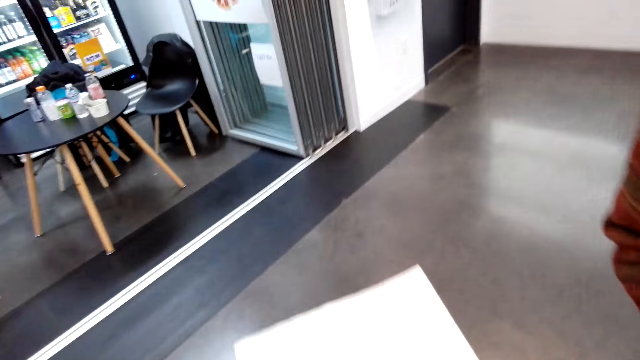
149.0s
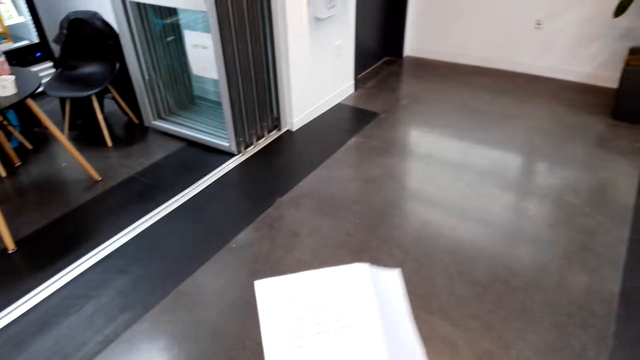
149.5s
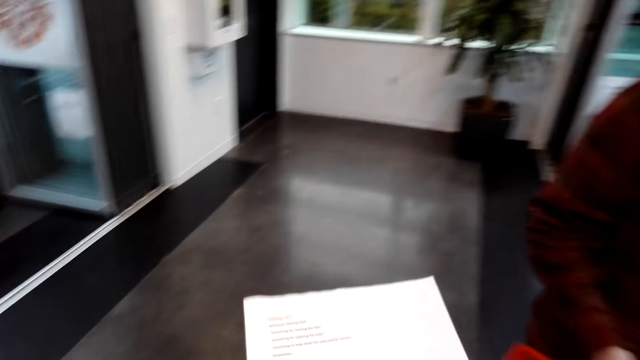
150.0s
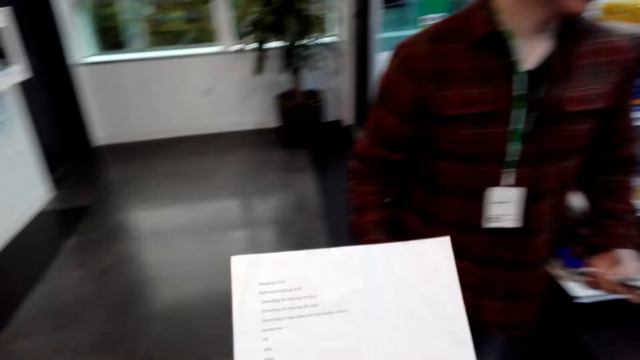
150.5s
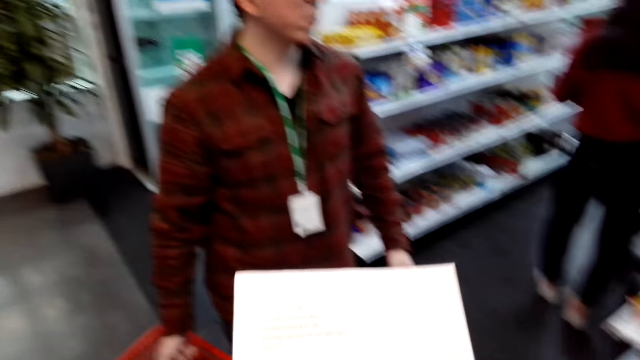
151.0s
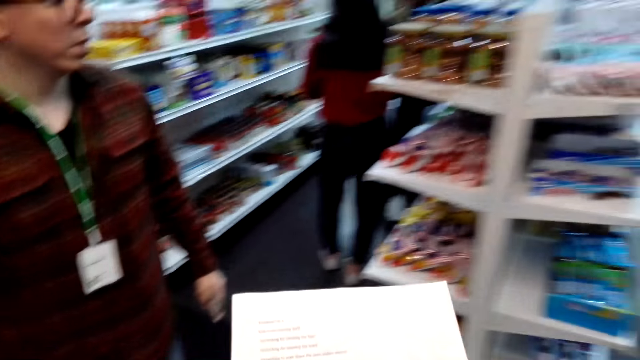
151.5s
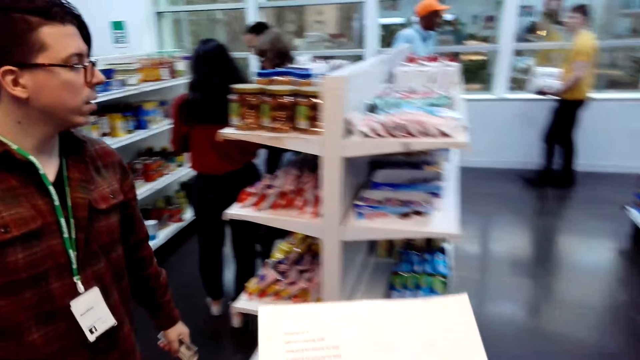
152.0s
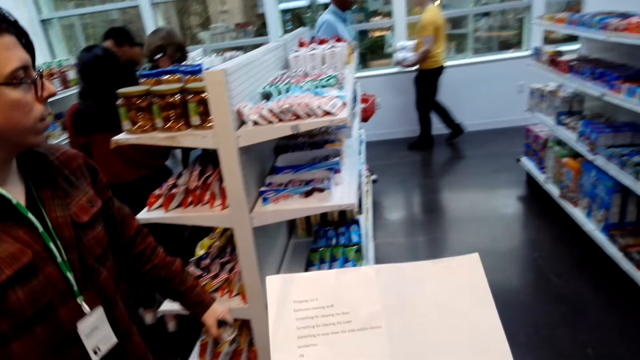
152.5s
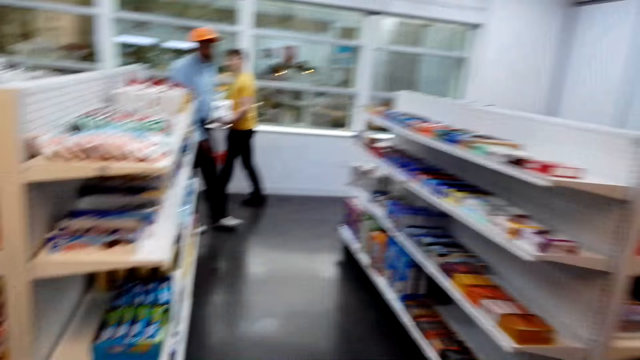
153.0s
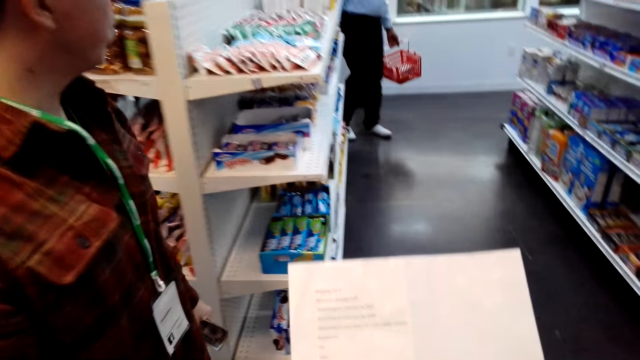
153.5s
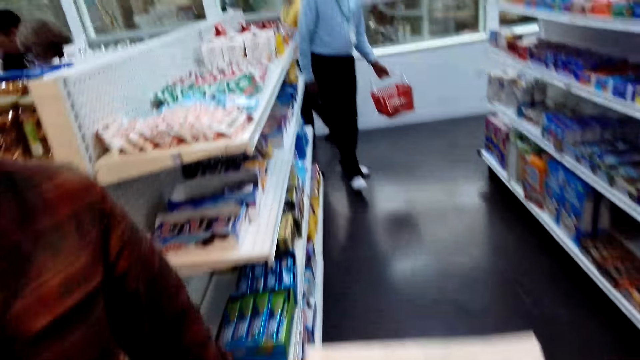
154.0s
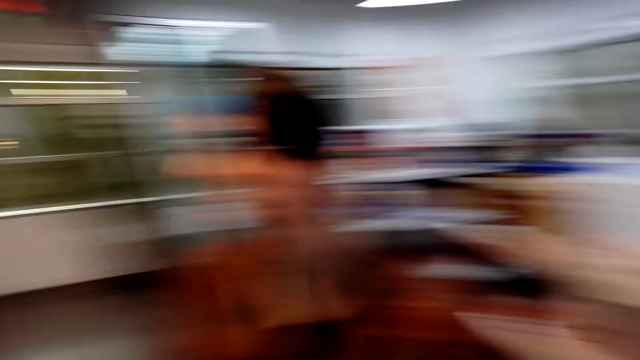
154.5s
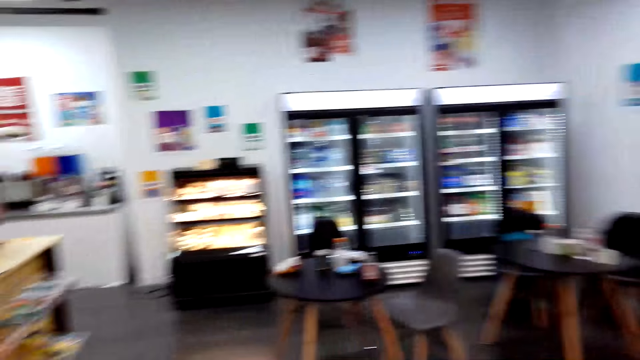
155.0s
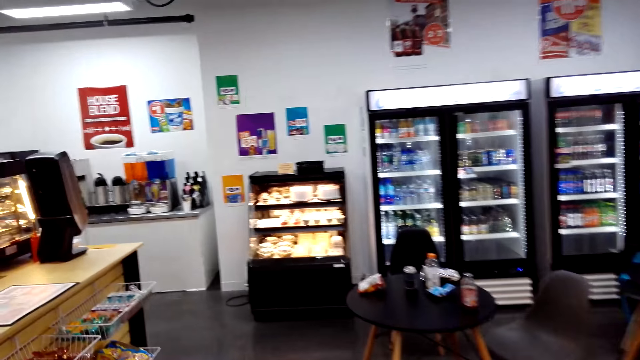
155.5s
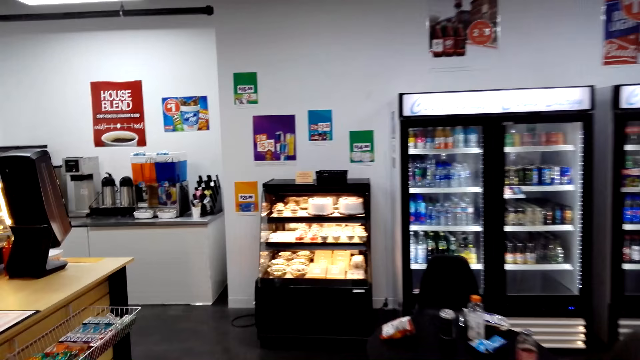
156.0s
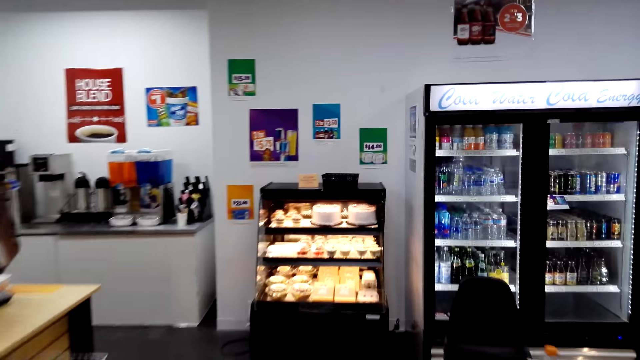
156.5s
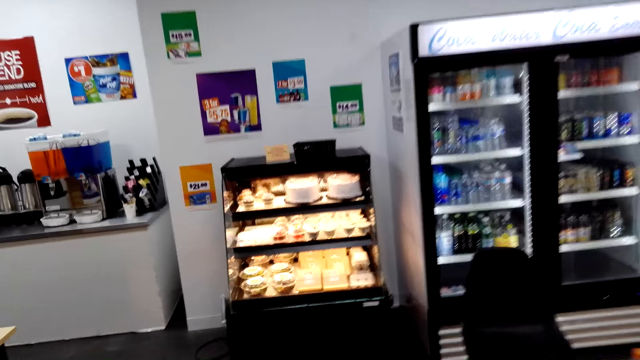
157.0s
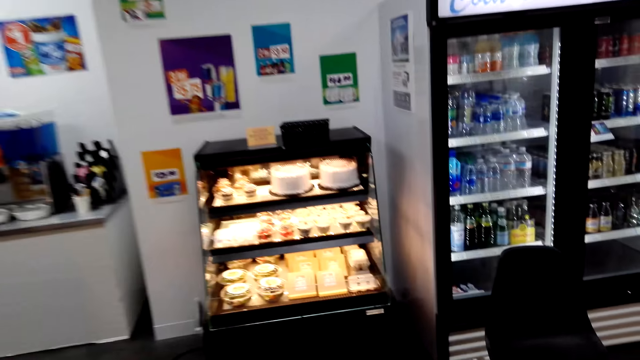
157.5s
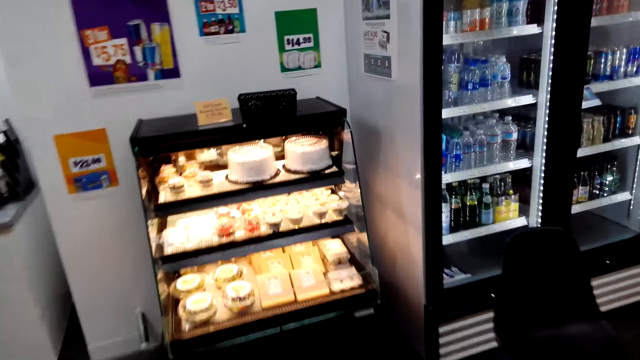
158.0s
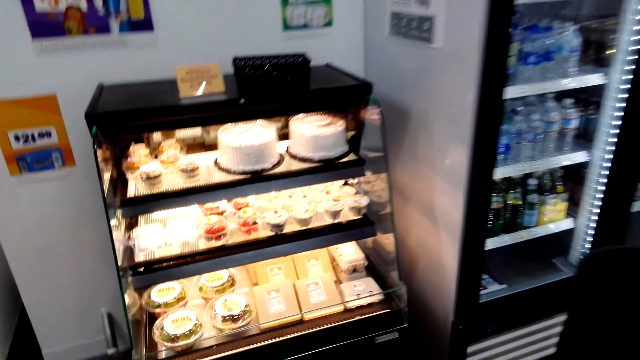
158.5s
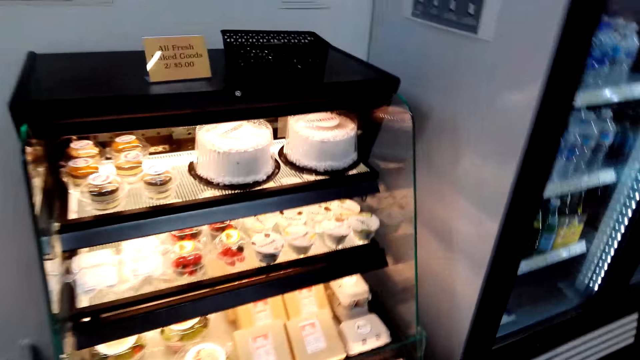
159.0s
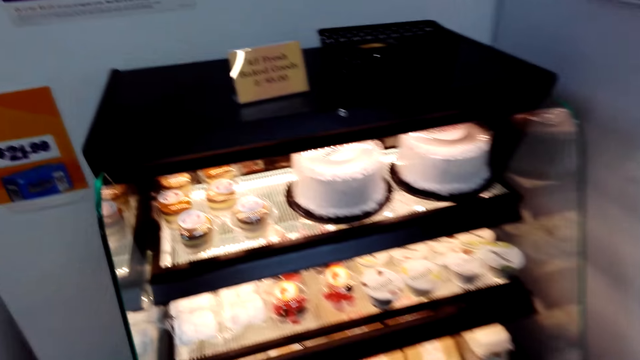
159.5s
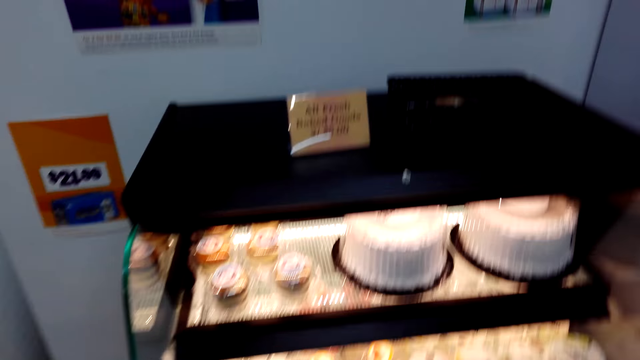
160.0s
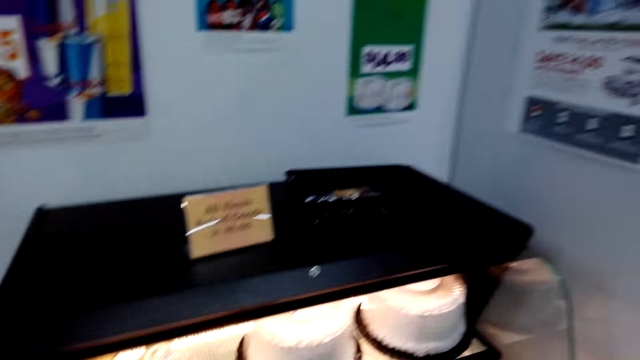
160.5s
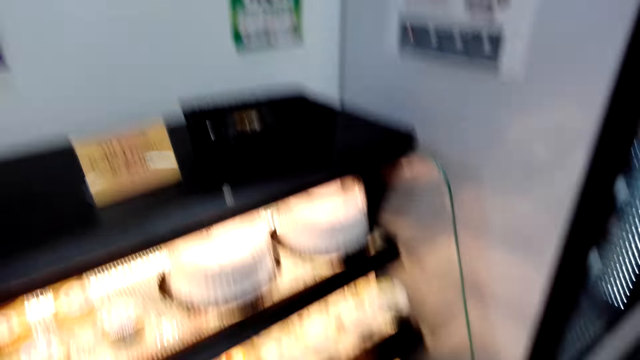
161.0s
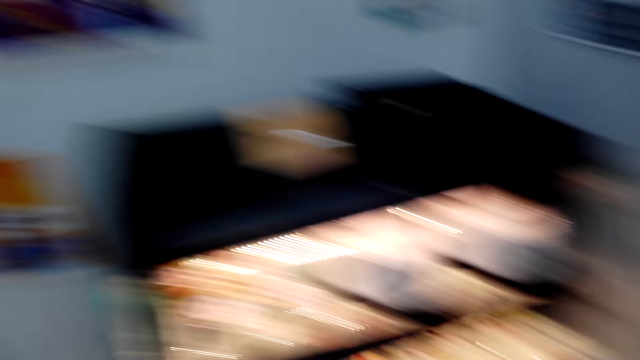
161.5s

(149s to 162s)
The camera wearer touches paper. They watch the background.

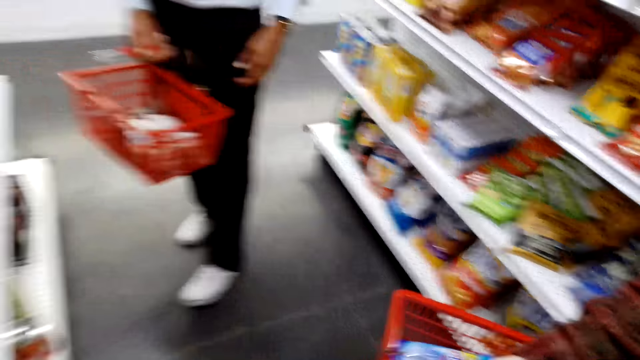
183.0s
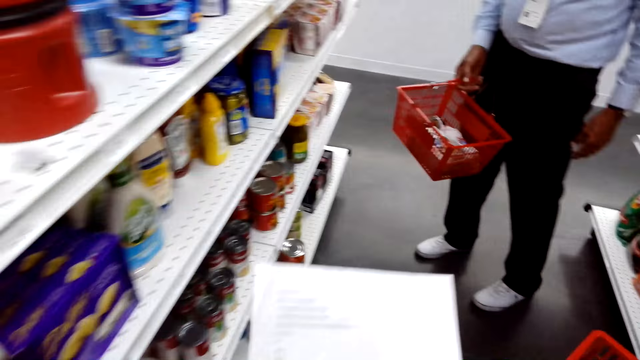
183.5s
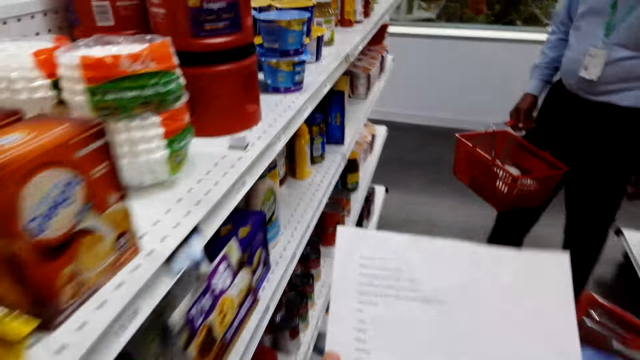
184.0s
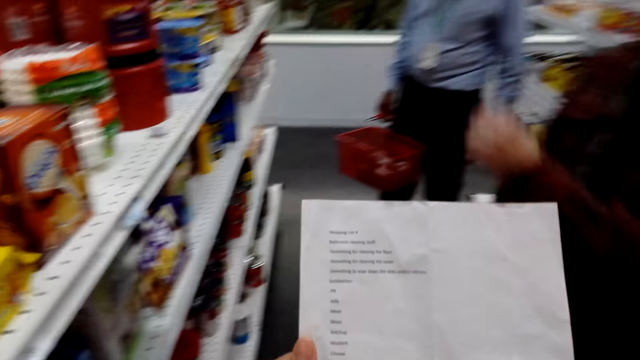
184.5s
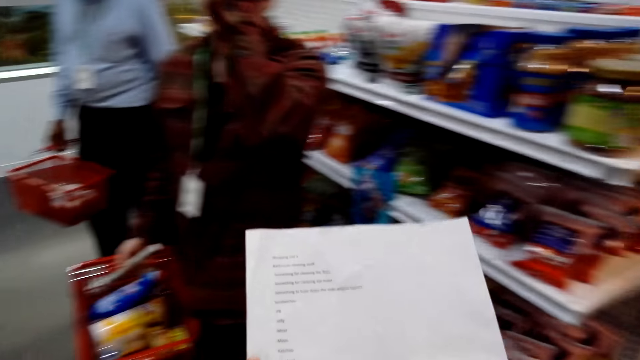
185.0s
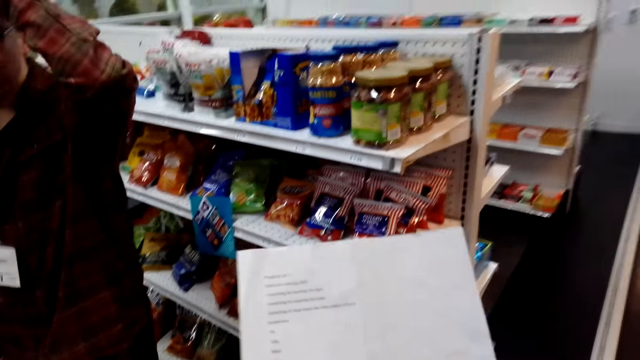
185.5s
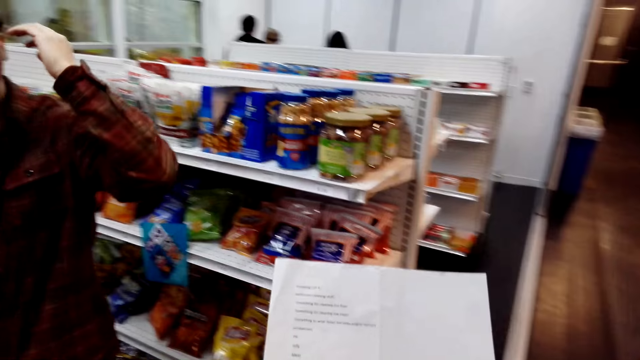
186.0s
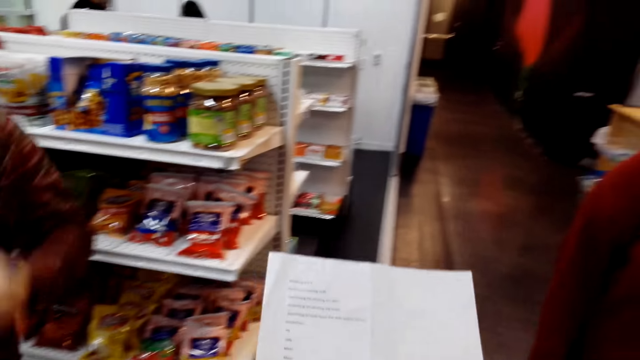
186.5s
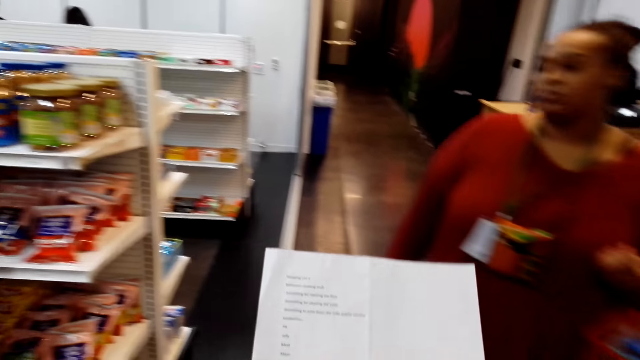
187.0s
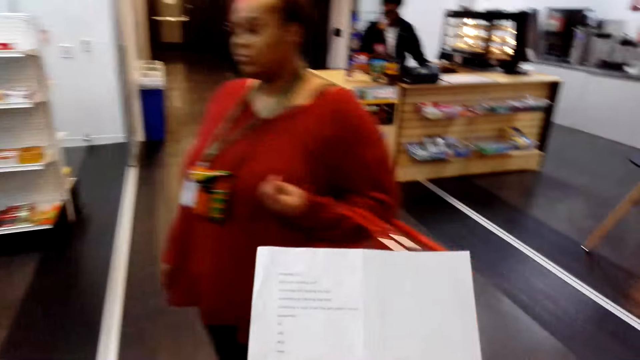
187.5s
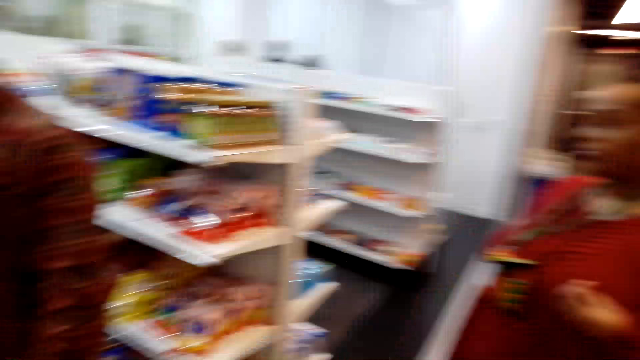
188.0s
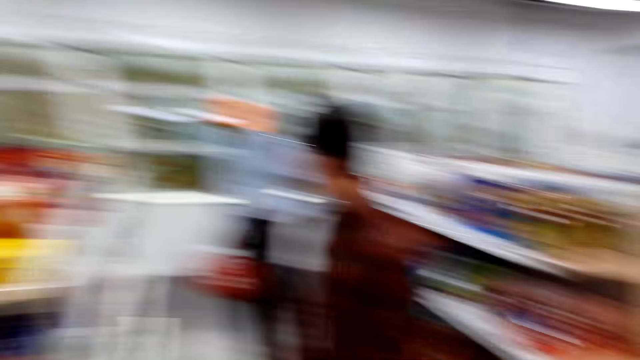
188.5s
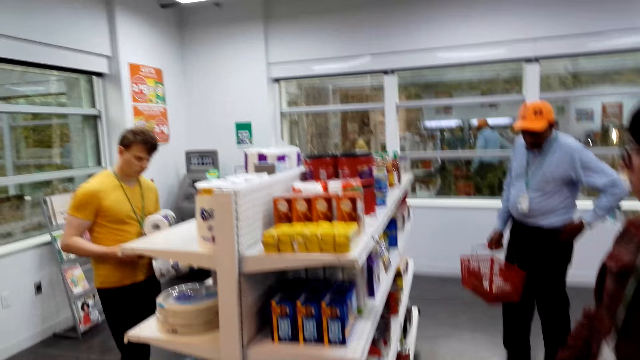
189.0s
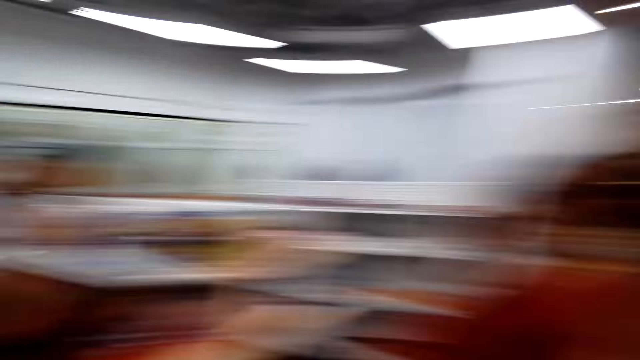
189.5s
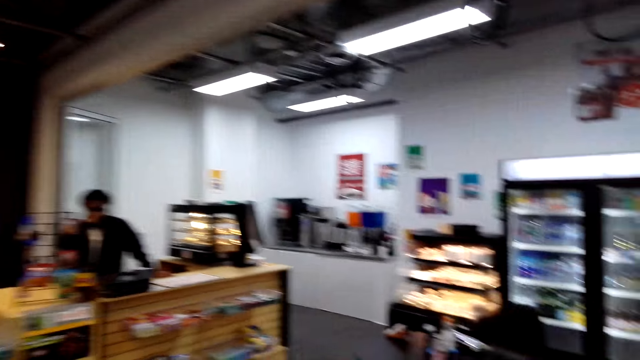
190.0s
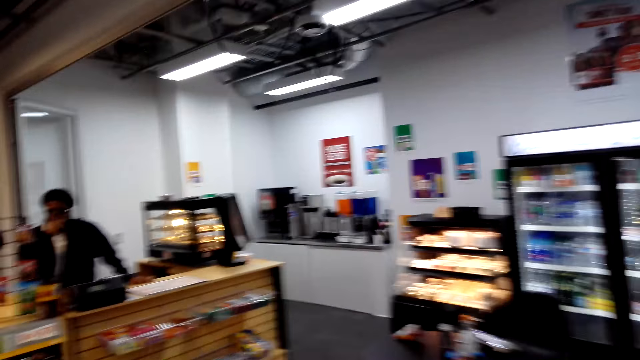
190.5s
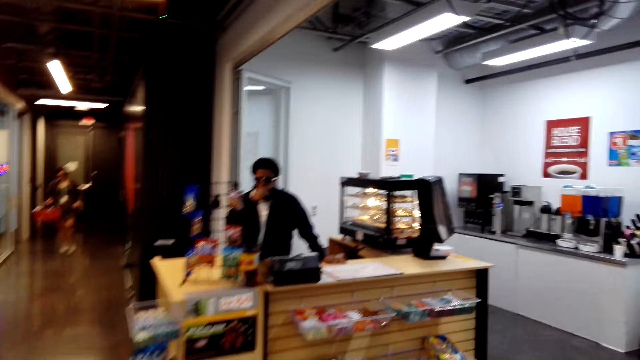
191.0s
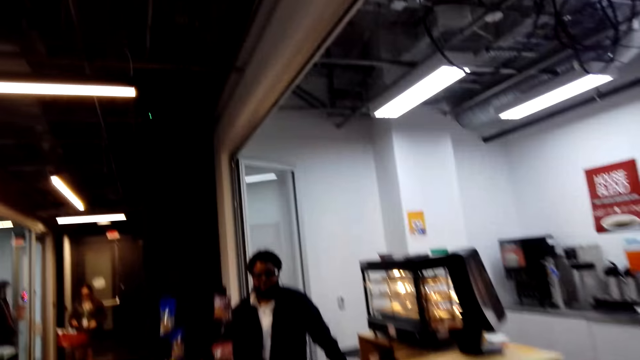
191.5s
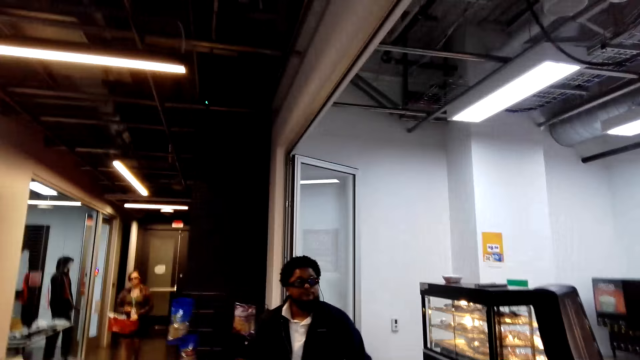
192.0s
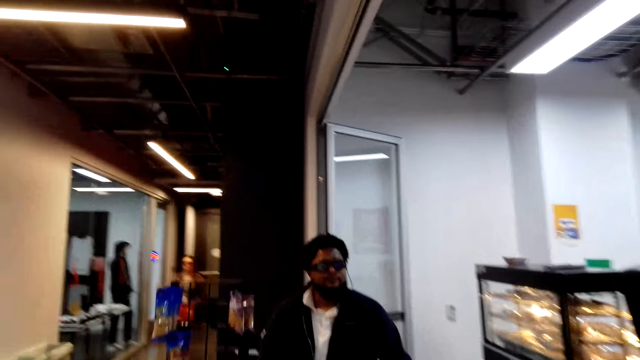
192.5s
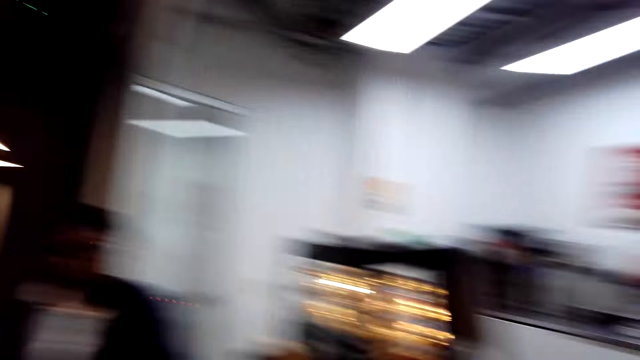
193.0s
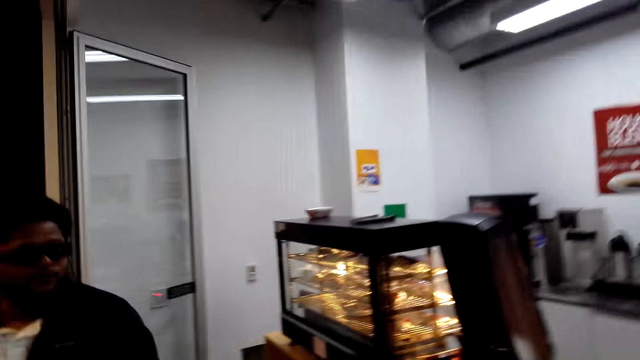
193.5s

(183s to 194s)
The camera wearer touches paper.
